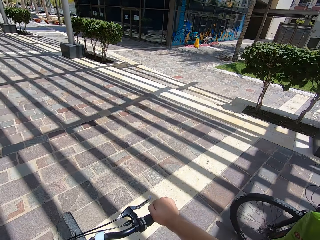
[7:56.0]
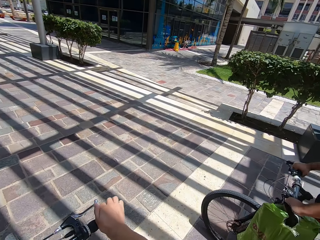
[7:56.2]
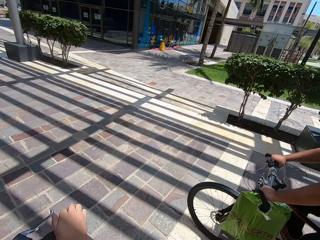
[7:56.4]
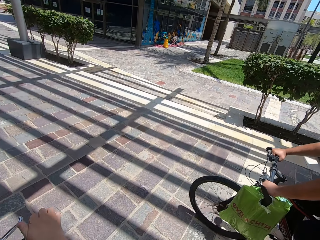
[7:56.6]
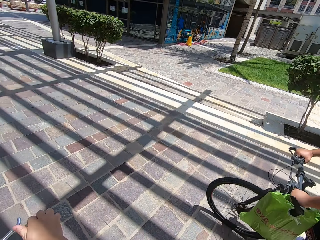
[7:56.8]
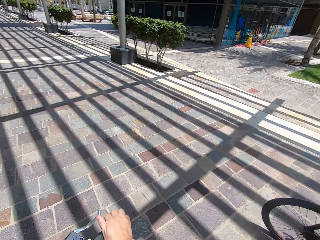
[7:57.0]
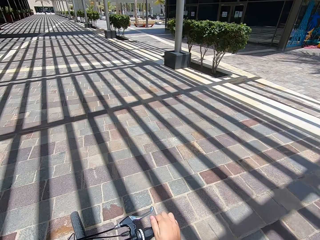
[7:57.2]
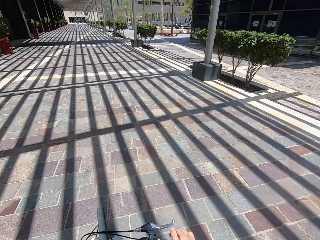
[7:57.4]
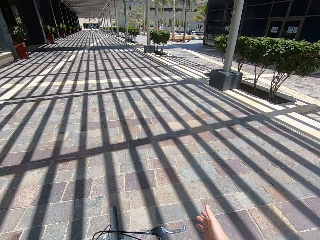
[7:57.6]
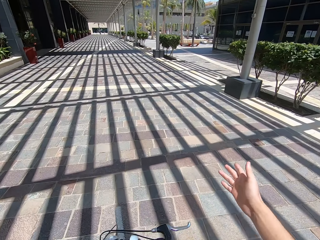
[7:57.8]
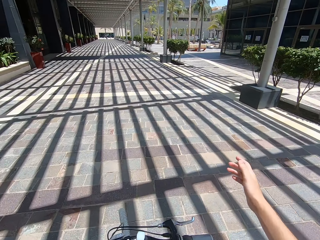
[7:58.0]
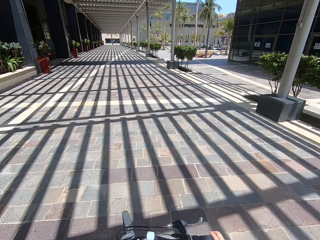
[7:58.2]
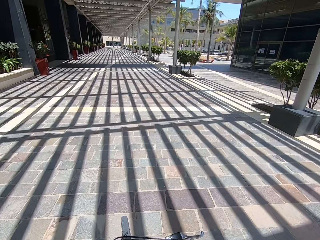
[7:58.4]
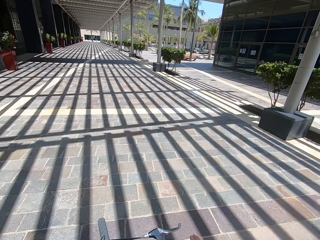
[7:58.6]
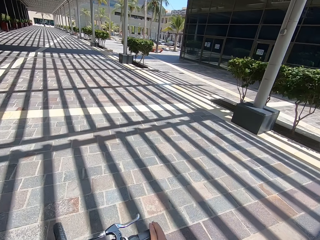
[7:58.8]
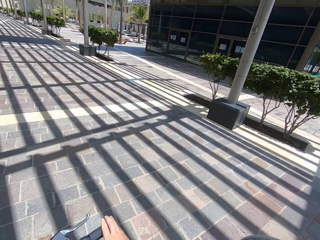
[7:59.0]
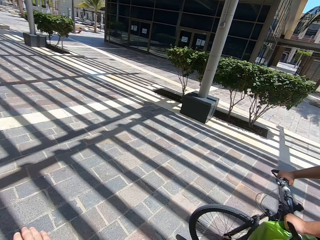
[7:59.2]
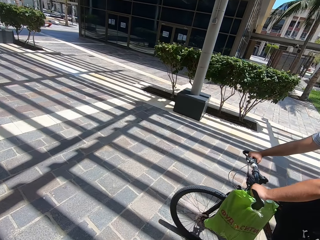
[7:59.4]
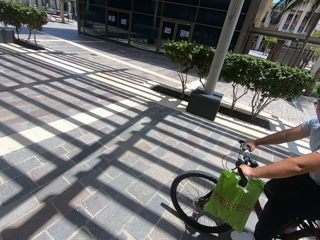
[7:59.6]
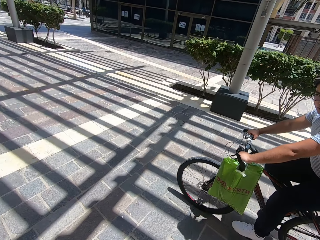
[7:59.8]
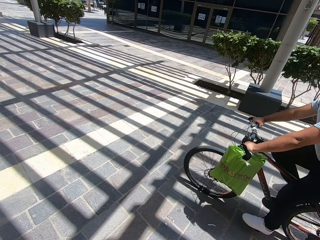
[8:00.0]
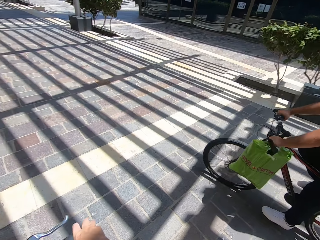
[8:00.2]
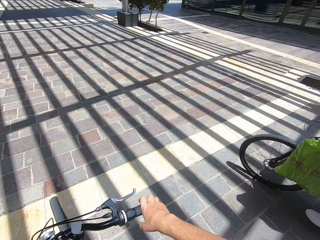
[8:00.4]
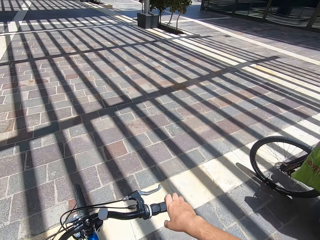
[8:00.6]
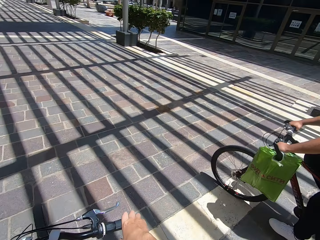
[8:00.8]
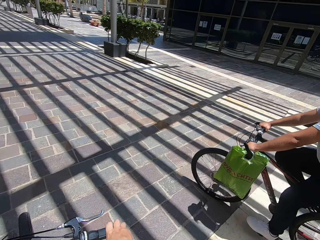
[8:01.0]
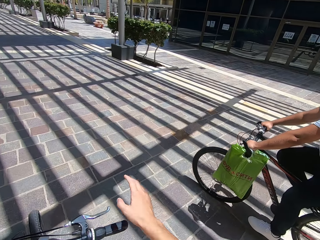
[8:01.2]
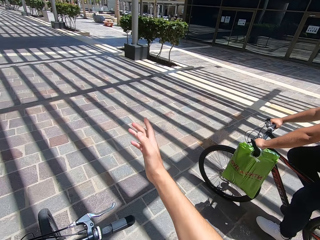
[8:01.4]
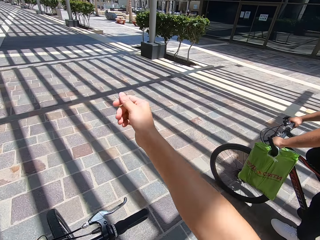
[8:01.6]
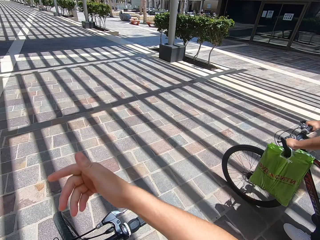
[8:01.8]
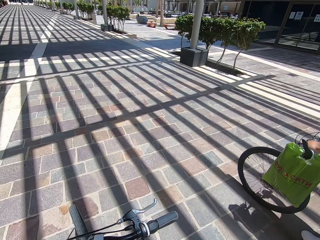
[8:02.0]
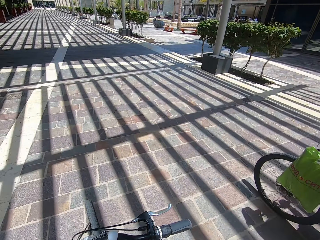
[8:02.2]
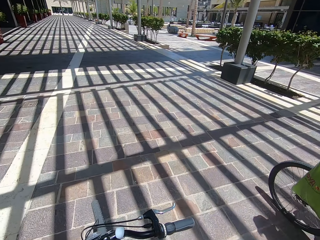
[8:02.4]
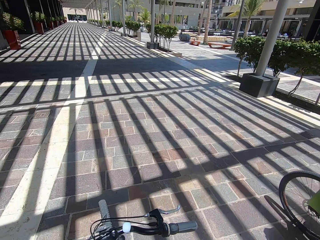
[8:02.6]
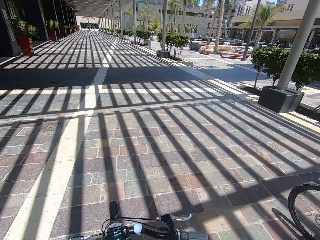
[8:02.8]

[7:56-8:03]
The camera wearer communicates on the walkway.

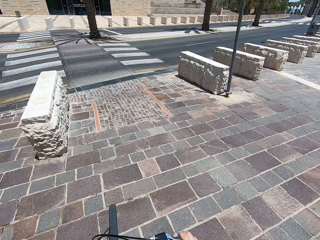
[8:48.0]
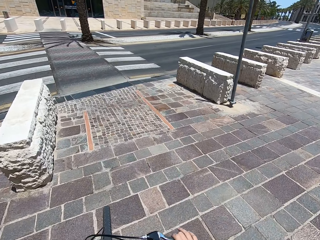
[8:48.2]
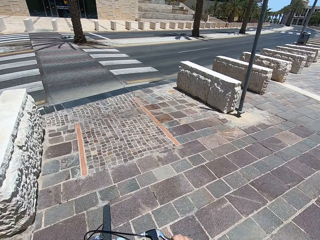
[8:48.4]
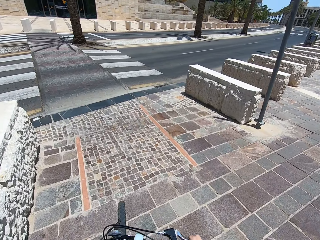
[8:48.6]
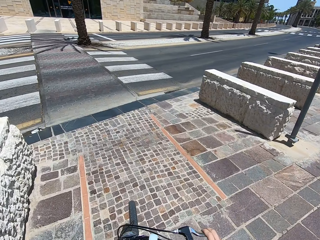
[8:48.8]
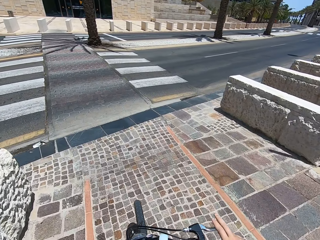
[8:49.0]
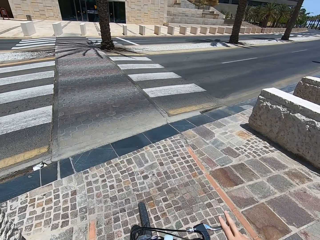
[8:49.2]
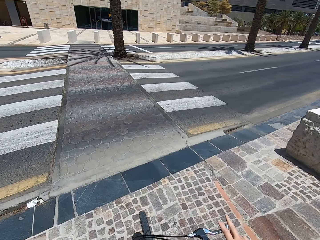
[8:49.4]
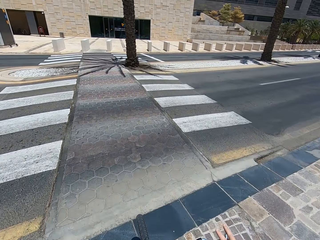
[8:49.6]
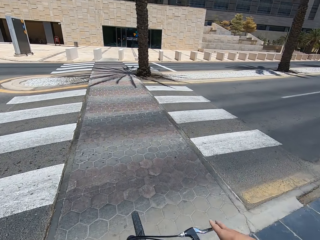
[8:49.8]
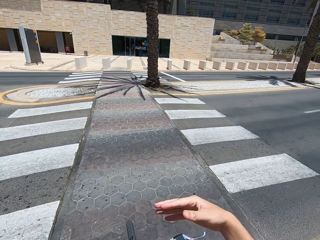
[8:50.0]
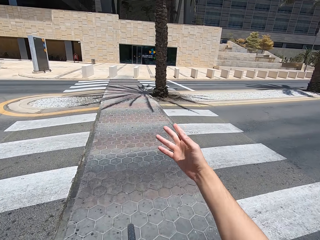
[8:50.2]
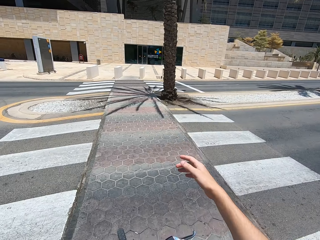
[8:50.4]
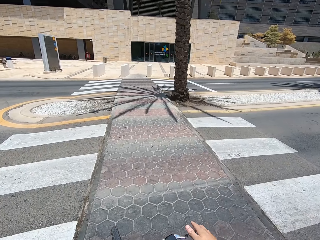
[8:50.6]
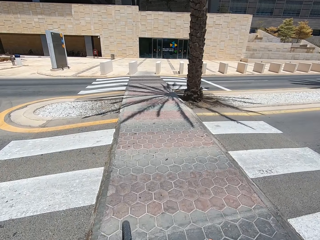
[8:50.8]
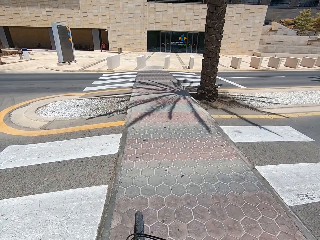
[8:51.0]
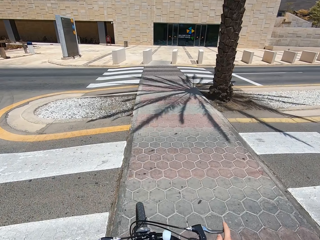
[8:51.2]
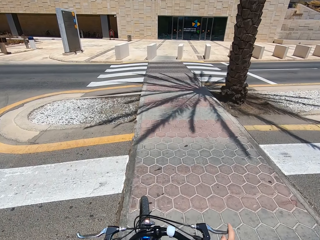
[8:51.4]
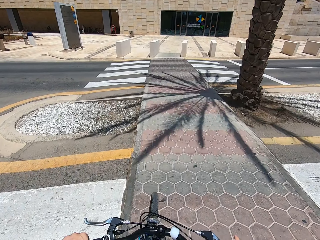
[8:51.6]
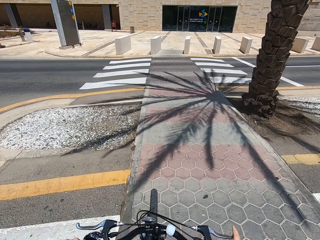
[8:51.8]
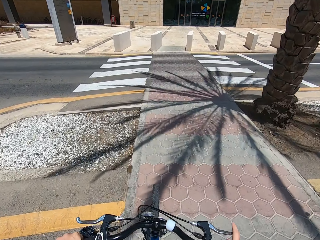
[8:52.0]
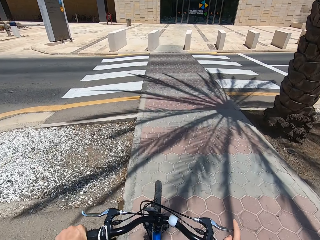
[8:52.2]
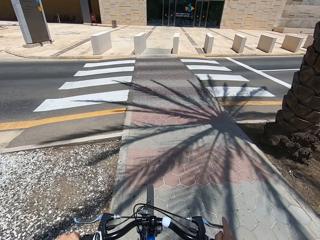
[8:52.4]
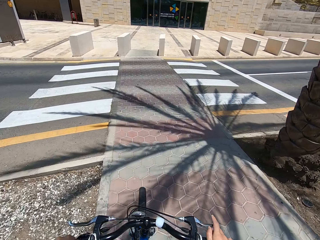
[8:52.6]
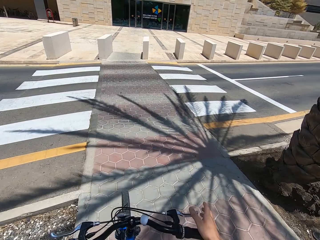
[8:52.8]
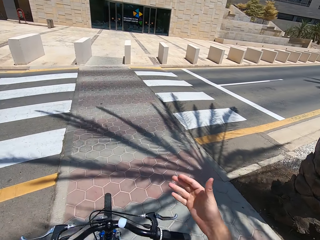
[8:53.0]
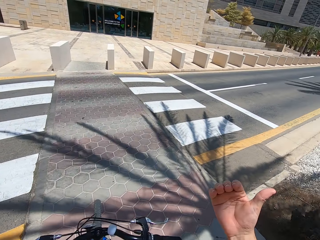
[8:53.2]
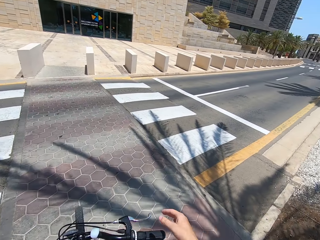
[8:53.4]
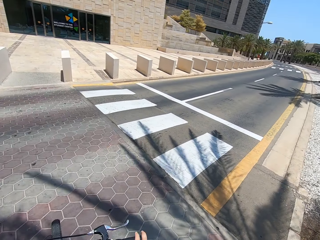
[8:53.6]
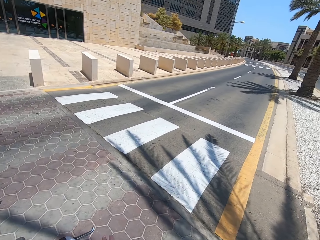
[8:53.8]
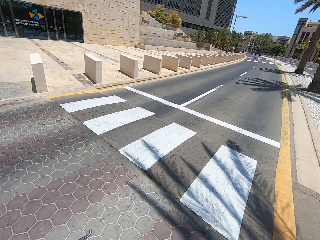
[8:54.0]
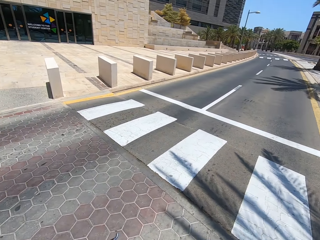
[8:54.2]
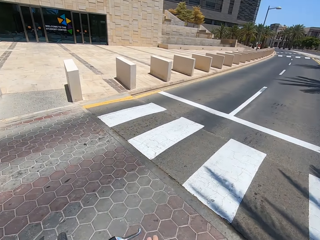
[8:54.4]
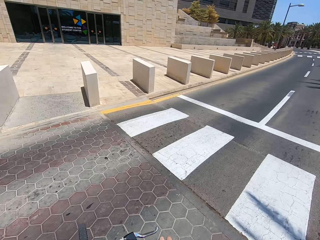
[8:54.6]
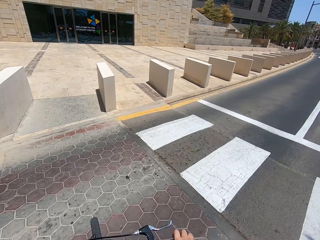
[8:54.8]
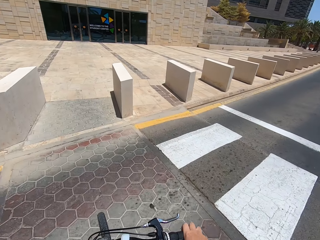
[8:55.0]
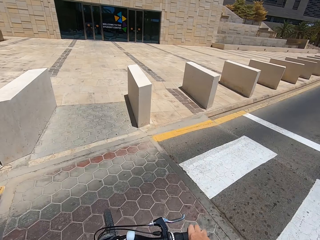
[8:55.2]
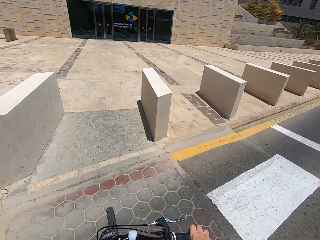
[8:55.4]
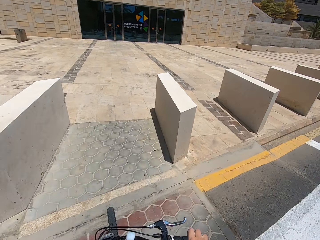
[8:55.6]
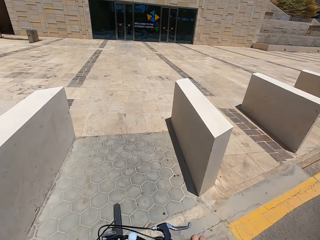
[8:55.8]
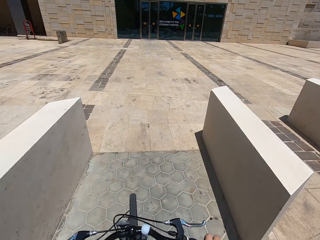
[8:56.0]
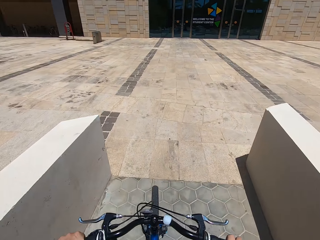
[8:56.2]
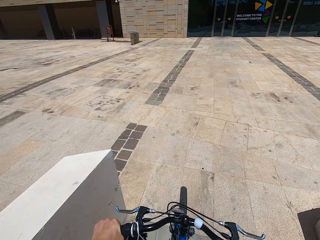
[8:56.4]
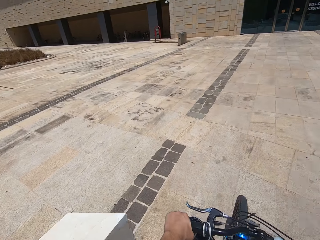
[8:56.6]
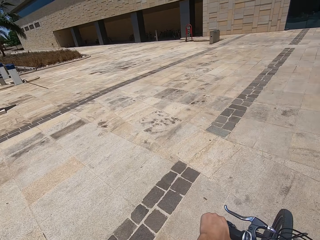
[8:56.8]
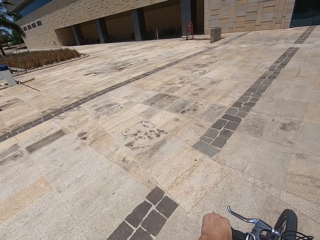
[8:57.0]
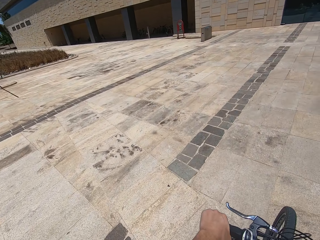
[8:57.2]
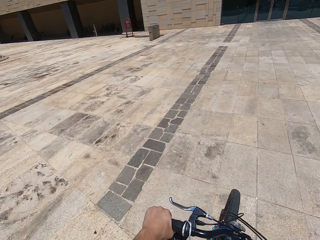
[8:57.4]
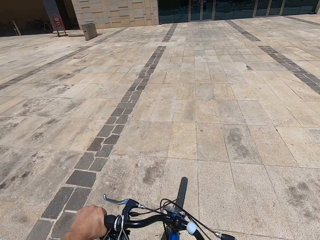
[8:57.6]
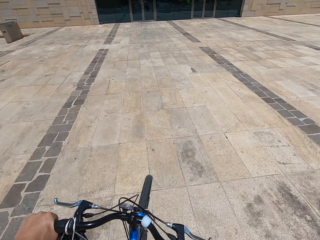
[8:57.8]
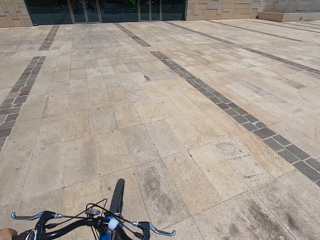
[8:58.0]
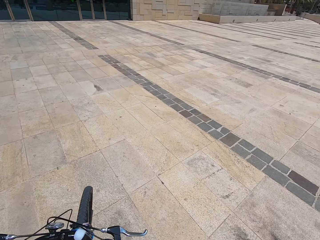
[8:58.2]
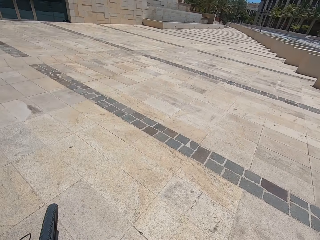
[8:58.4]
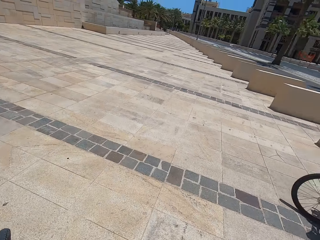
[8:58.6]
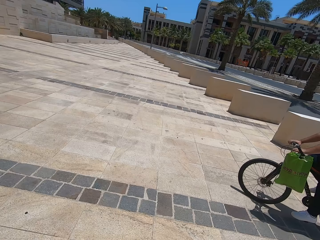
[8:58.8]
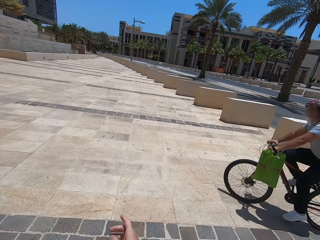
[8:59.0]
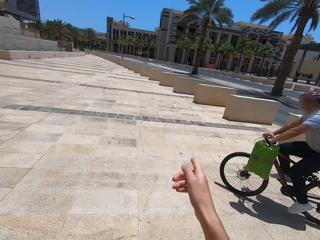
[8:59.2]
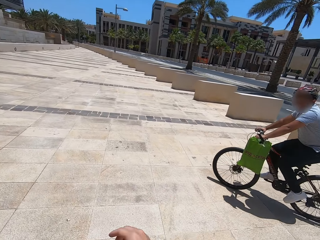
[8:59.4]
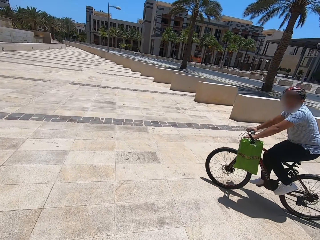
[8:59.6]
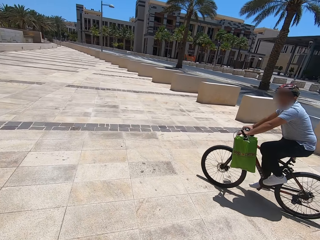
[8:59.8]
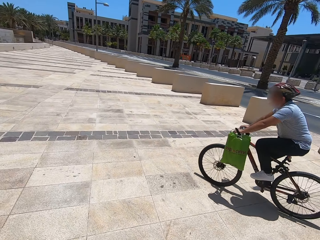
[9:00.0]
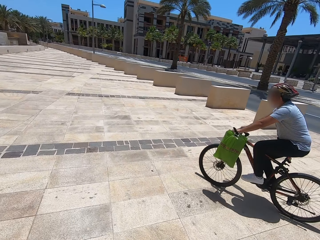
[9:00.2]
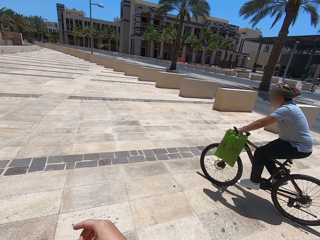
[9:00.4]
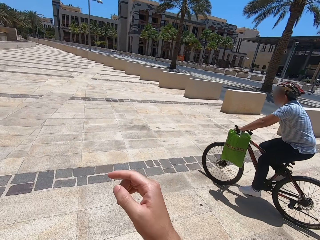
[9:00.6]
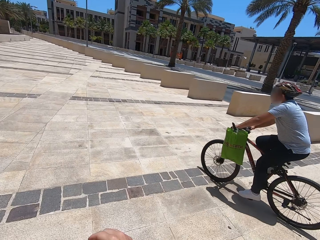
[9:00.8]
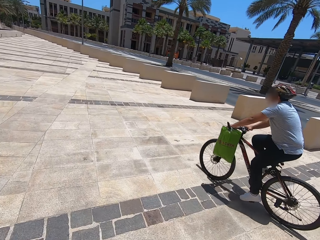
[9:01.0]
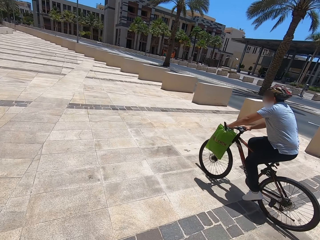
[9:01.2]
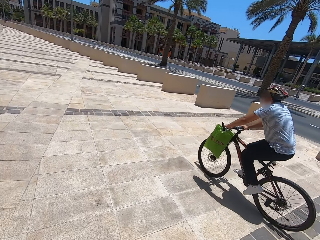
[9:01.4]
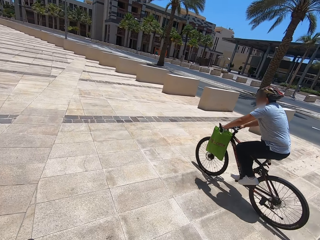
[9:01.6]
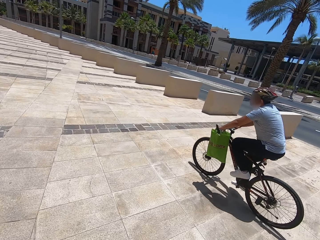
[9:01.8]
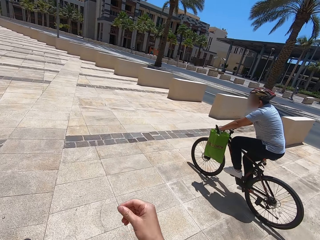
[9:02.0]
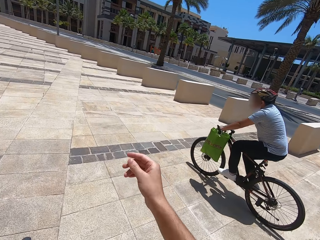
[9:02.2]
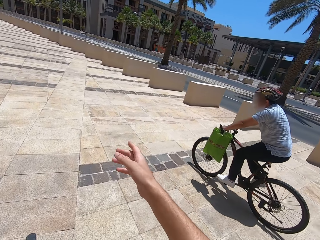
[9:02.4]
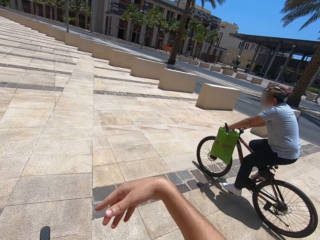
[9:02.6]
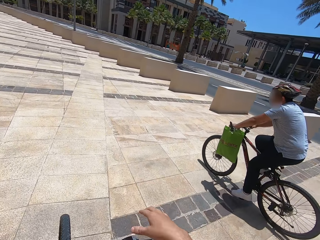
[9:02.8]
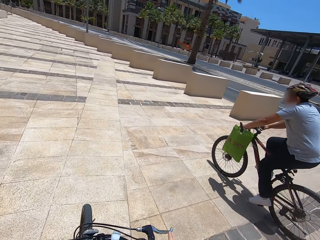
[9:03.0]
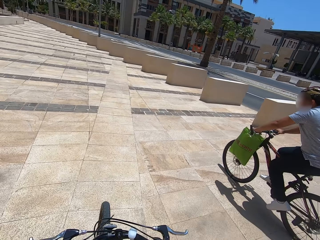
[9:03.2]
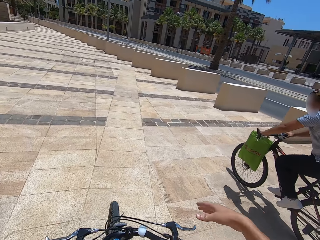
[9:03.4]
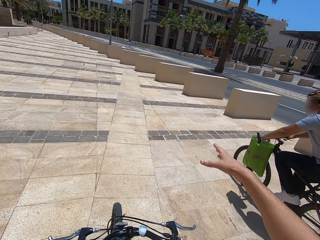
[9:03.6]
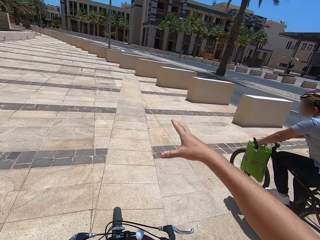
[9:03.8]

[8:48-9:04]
A man crosses the road. The camera wearer crosses the road. They cycle on the walkway. The man cycles on the walkway.
